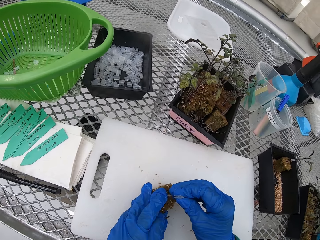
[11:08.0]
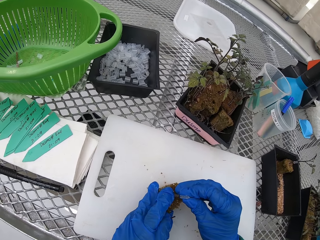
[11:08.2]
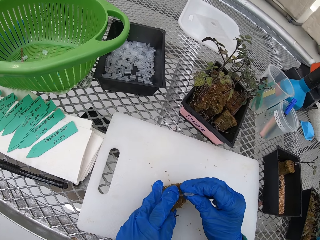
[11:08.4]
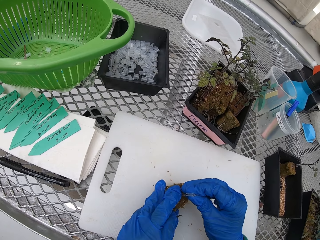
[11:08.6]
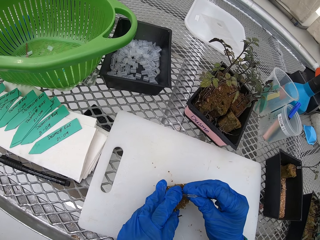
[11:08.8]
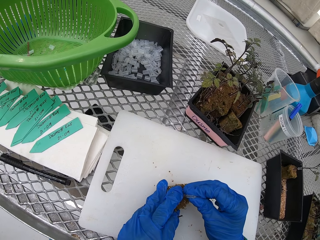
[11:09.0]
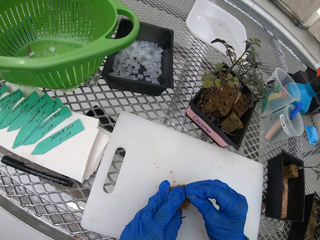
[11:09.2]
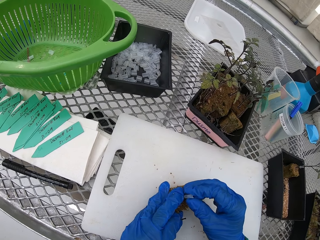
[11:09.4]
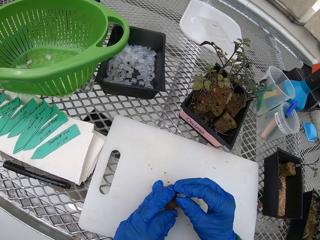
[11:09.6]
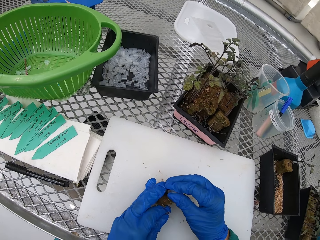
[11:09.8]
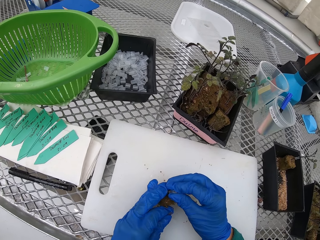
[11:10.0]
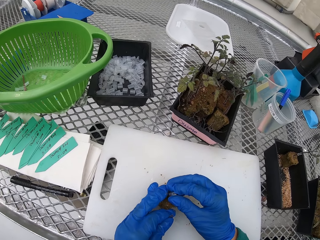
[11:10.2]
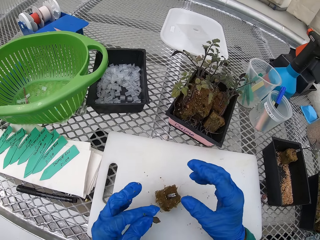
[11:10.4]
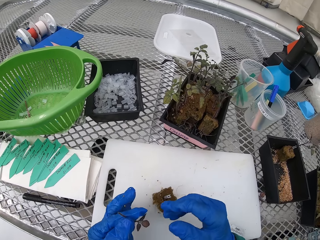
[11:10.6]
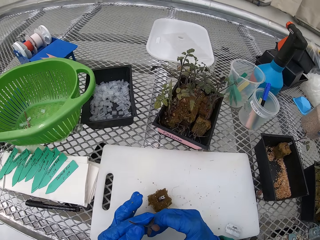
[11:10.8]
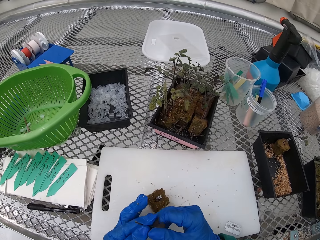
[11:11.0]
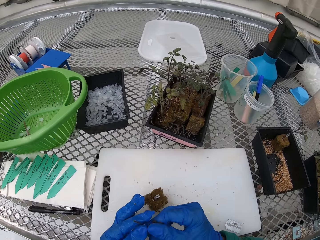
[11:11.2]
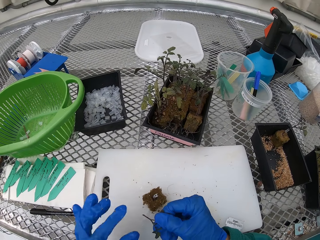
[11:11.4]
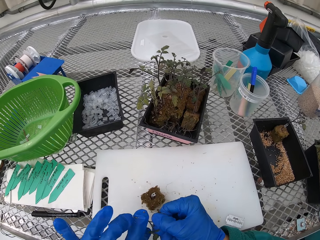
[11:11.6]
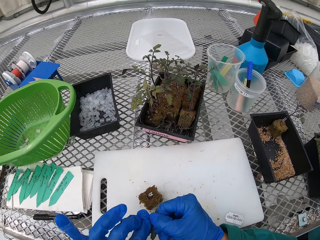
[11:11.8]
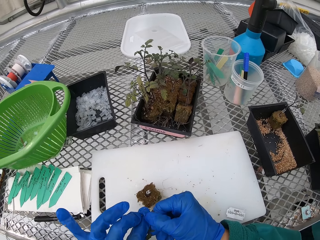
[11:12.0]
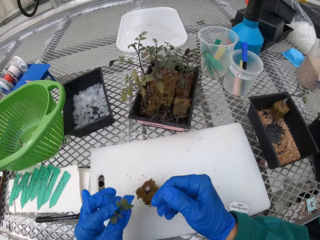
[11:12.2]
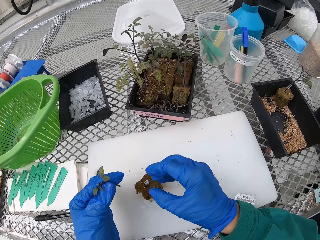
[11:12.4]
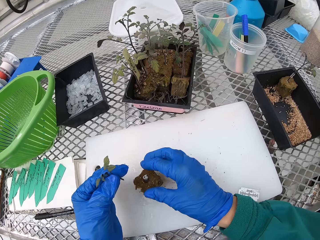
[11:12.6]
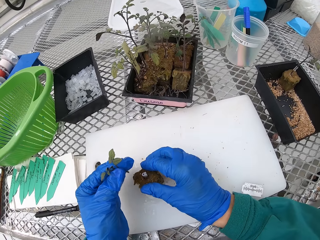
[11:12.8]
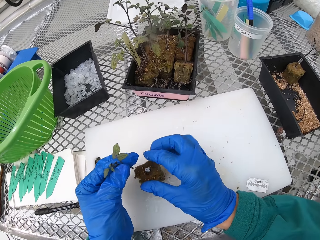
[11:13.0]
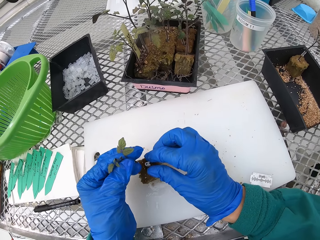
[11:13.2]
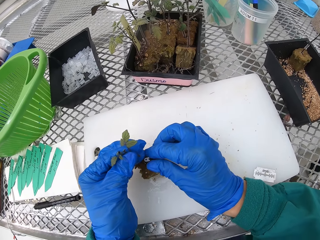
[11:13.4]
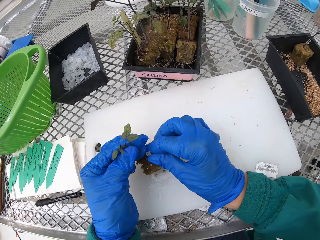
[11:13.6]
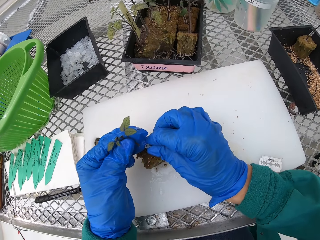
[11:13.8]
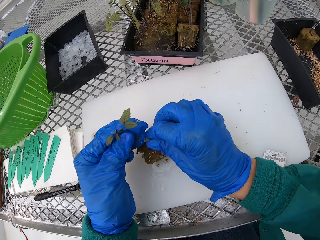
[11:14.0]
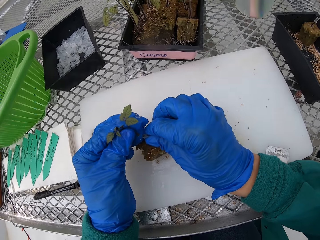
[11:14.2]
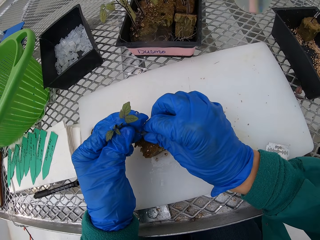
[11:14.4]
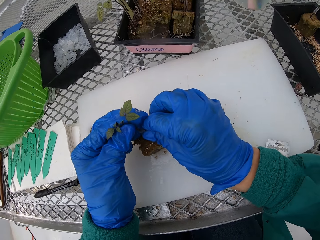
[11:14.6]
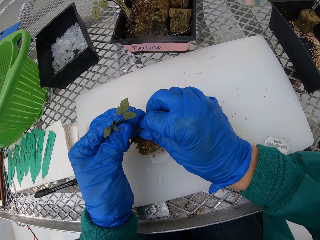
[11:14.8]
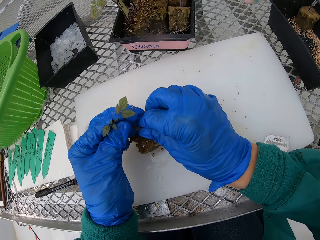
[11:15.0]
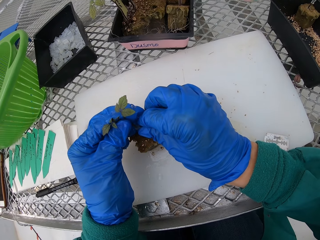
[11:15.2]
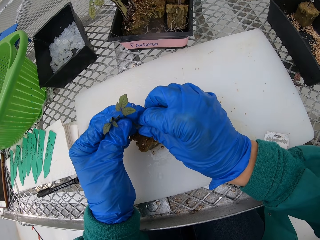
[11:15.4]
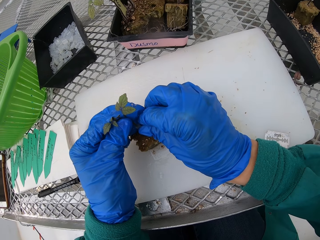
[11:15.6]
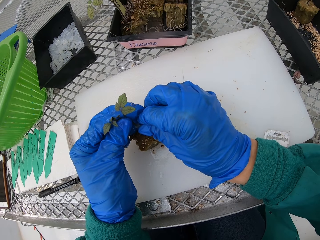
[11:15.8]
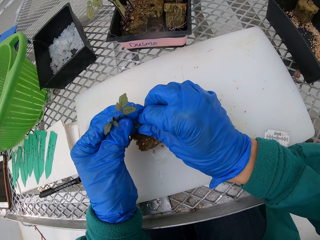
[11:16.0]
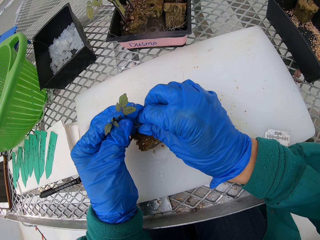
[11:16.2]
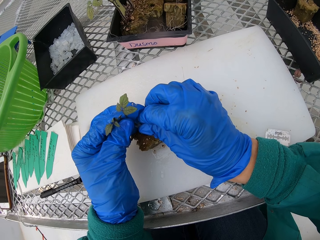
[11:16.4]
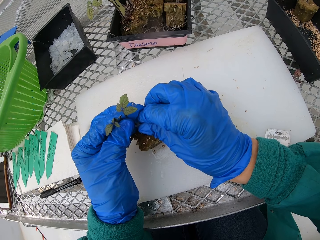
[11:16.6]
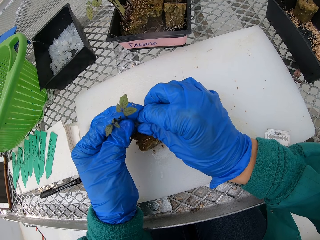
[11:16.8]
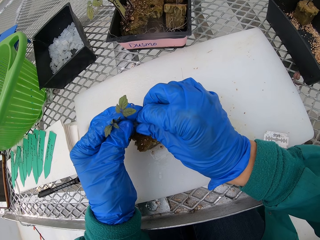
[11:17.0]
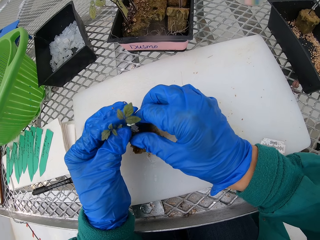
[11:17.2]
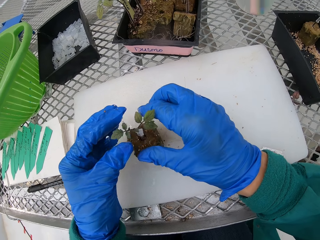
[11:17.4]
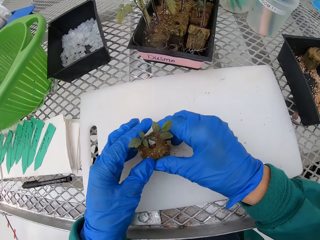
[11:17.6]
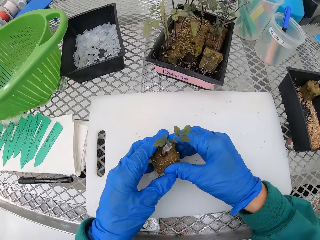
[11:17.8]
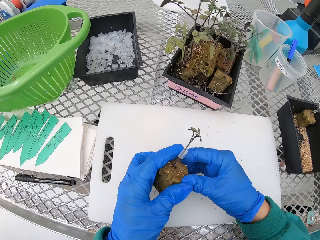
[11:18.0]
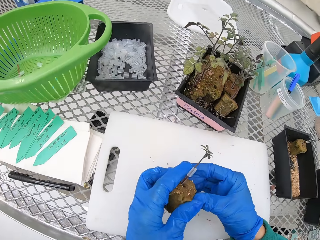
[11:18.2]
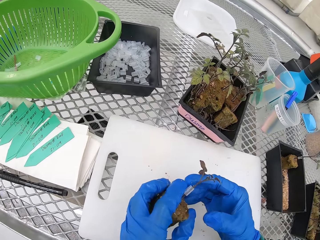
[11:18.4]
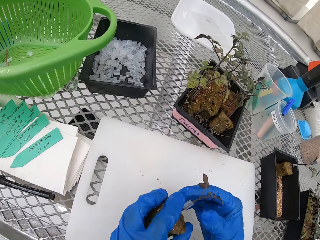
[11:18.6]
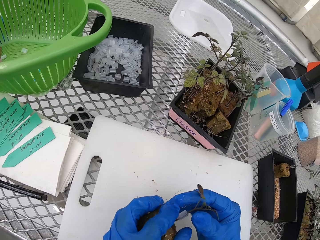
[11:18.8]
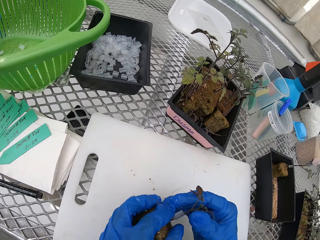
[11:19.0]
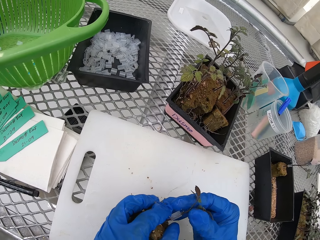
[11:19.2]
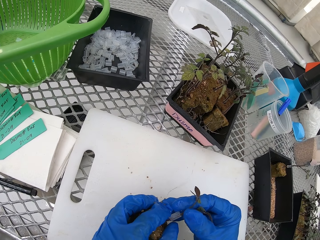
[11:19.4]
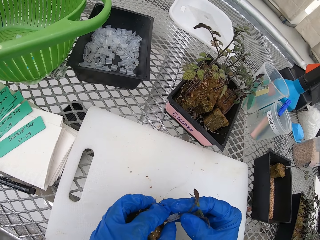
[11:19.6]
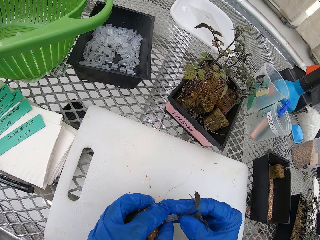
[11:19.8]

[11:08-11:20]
The camera wearer inserts a suction tube or small container on the stem. They fix the plant on the small container. They do grafting.

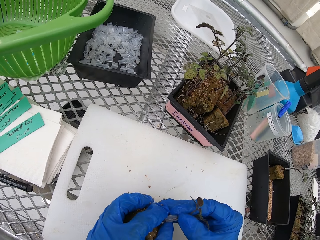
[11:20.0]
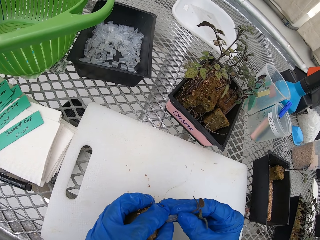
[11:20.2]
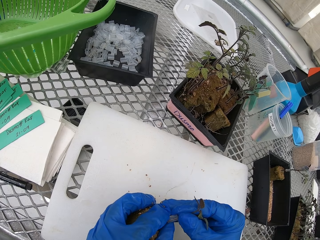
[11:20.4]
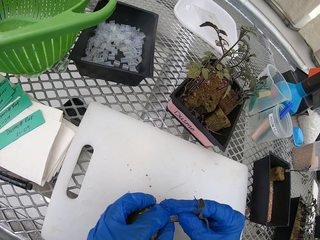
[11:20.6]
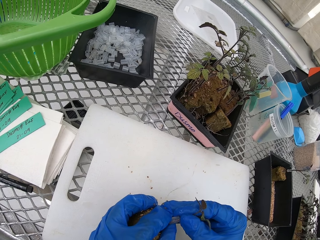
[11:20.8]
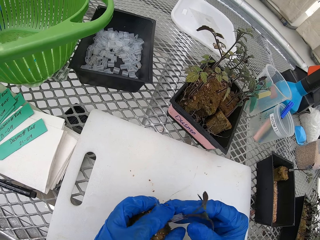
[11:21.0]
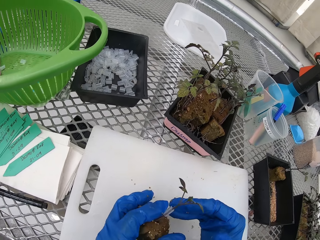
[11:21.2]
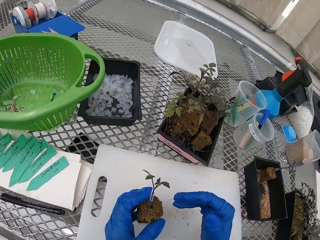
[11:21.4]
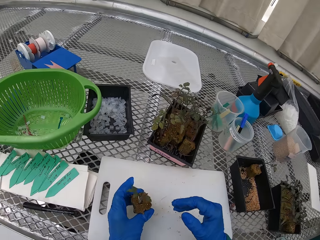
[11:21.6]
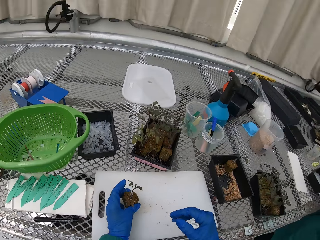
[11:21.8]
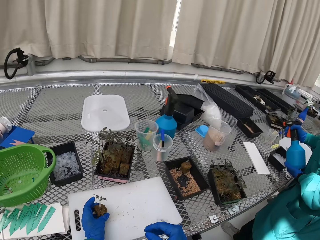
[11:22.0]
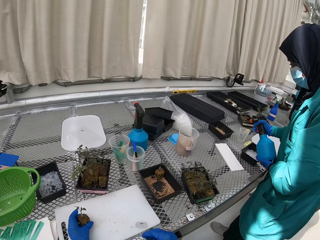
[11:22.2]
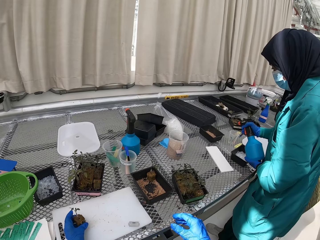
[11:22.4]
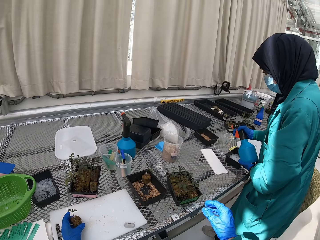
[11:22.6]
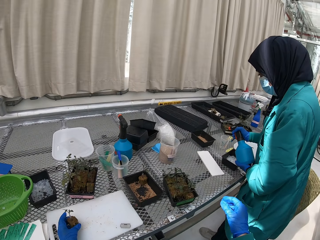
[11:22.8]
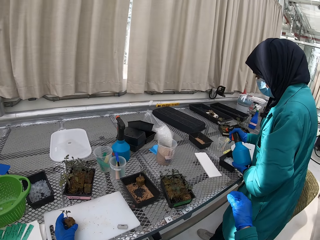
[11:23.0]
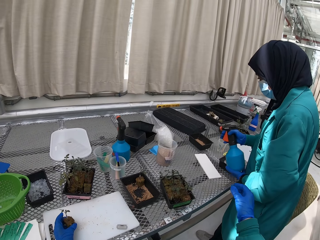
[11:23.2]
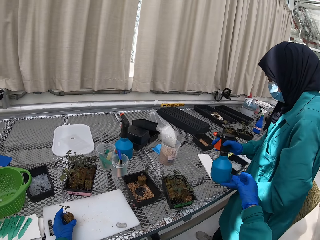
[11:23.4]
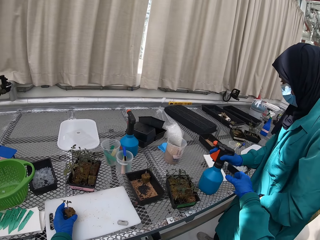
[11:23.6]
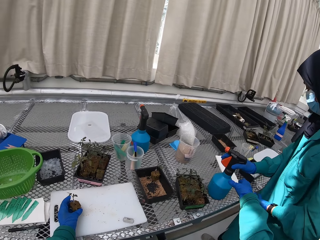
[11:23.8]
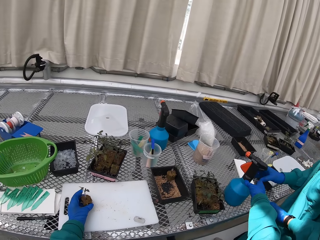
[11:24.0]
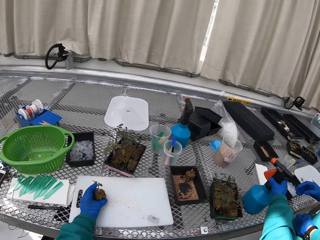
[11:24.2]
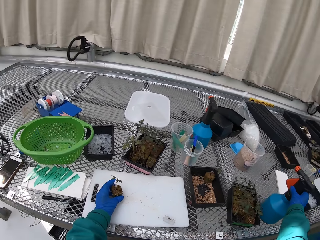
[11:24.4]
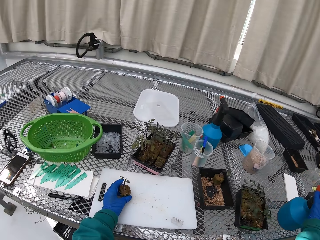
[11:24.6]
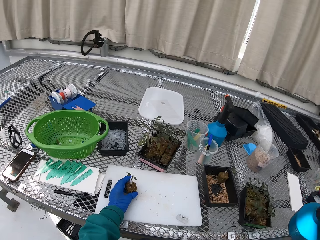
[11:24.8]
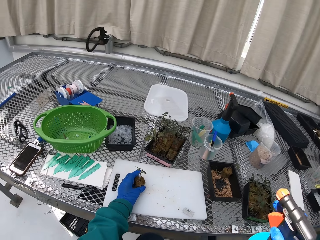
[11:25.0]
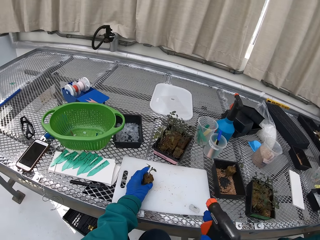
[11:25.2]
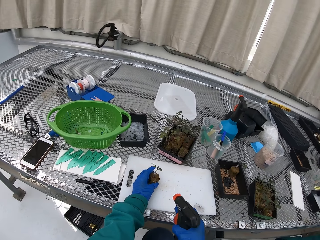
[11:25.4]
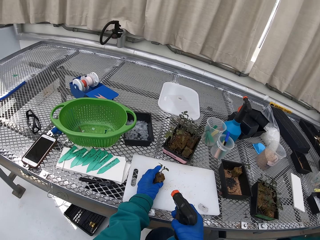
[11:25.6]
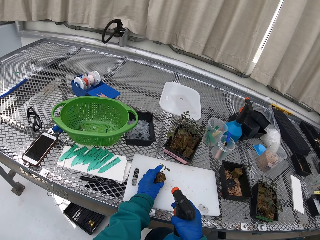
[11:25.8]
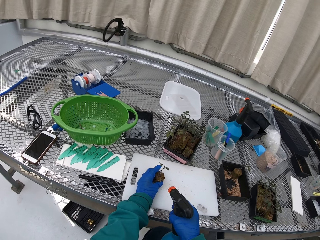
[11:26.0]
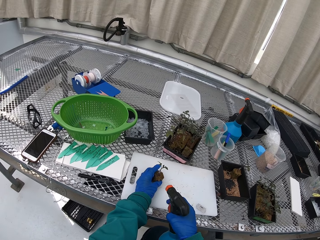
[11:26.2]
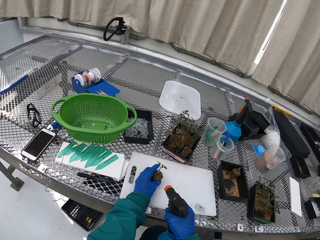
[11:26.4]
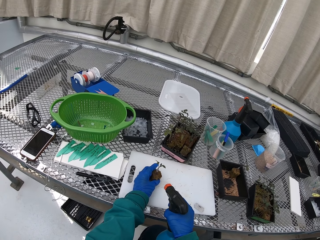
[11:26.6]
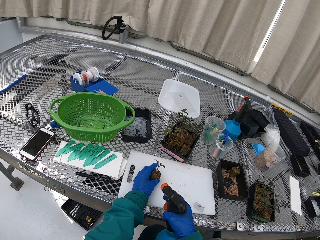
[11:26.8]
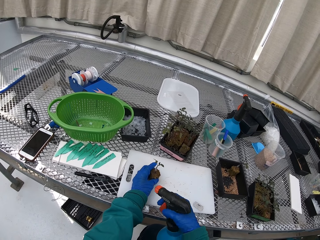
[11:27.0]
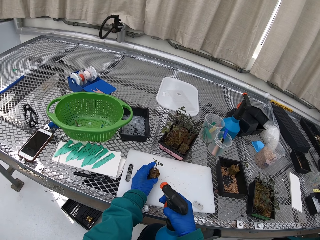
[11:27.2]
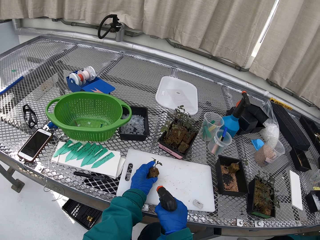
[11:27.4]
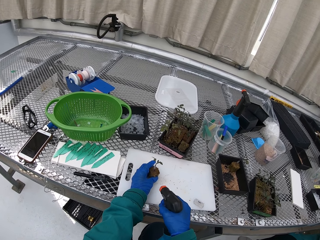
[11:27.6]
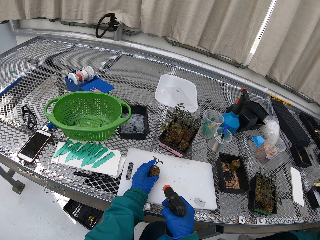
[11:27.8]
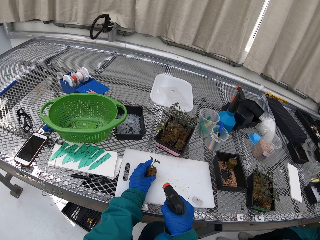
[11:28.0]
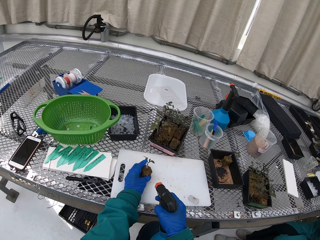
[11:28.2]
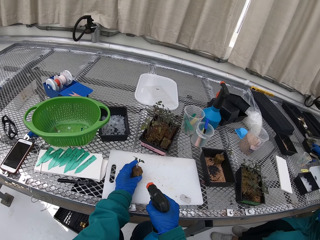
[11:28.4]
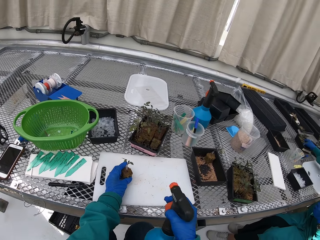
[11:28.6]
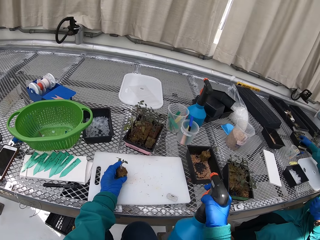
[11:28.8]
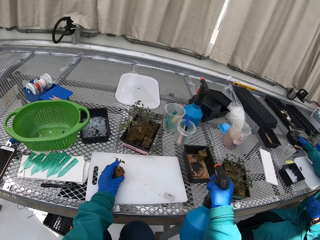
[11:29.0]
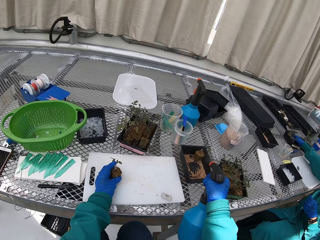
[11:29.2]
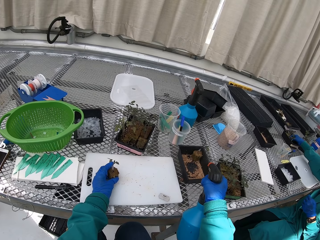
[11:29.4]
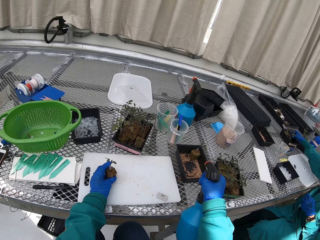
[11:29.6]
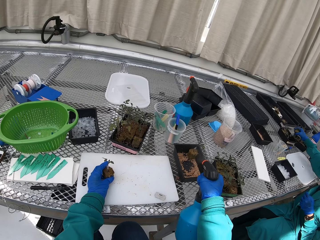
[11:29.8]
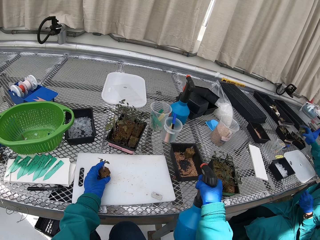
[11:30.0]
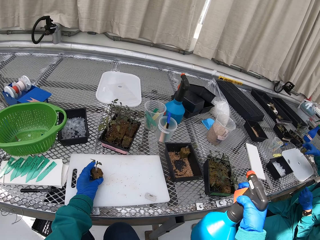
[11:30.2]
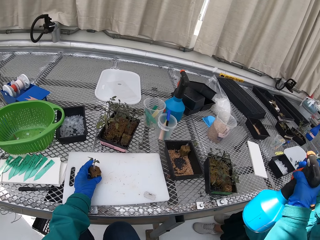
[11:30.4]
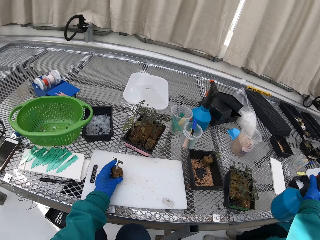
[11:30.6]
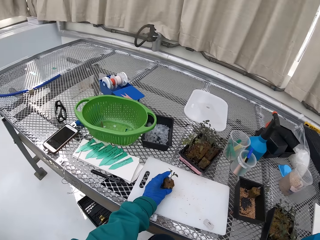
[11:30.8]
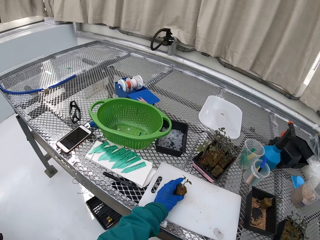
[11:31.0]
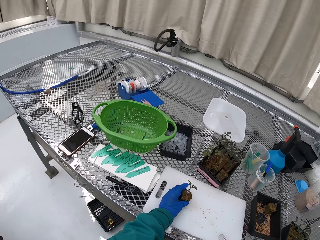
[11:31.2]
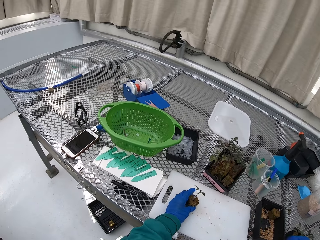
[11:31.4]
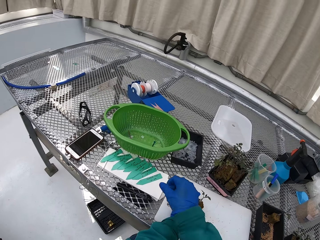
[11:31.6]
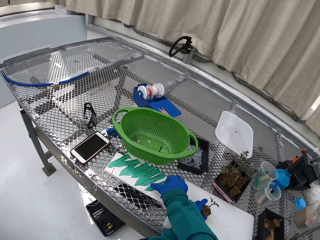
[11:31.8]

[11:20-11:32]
A person sprays on something. The camera wearer picks up the spray. They spray the seedling. They put the spray down.
